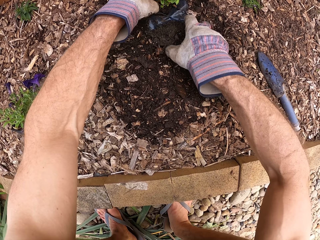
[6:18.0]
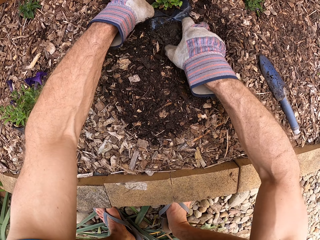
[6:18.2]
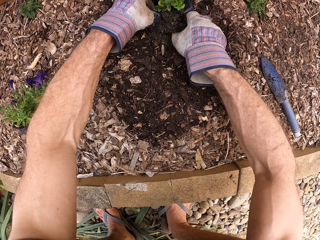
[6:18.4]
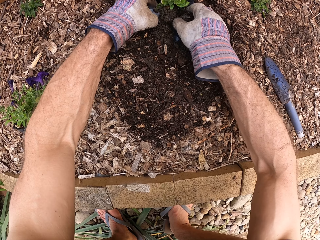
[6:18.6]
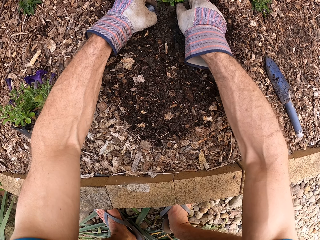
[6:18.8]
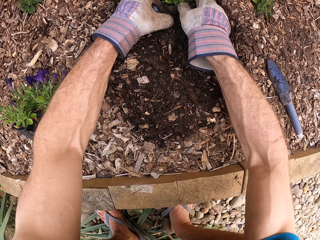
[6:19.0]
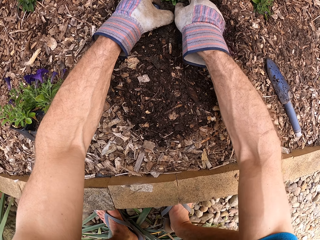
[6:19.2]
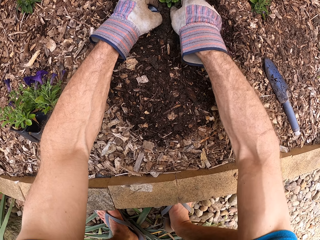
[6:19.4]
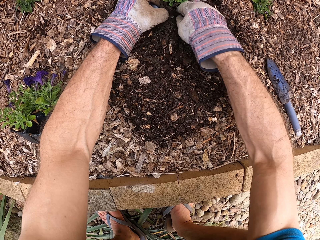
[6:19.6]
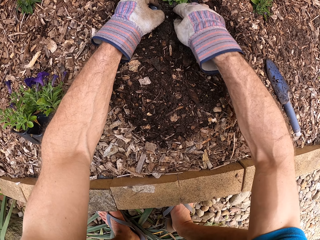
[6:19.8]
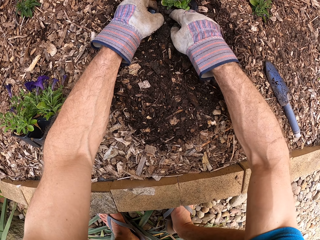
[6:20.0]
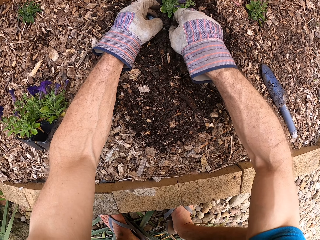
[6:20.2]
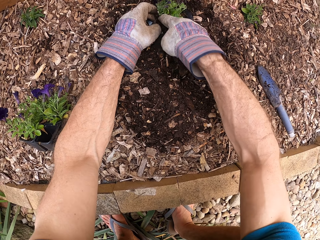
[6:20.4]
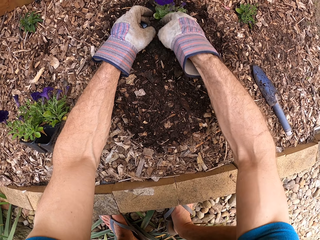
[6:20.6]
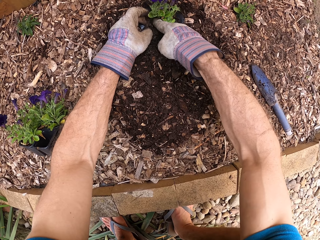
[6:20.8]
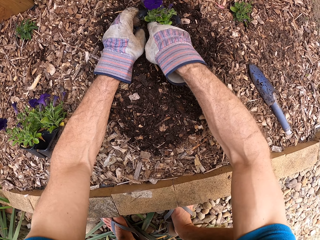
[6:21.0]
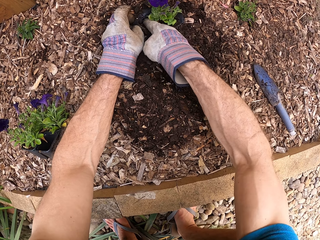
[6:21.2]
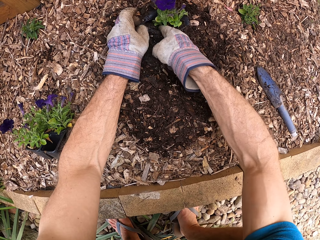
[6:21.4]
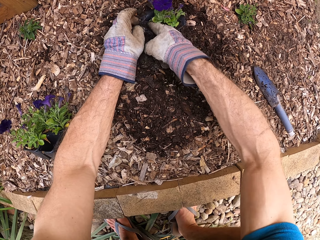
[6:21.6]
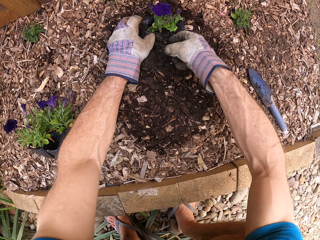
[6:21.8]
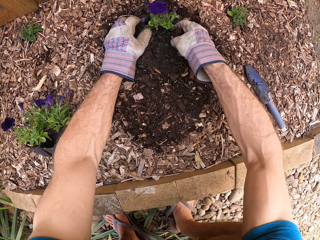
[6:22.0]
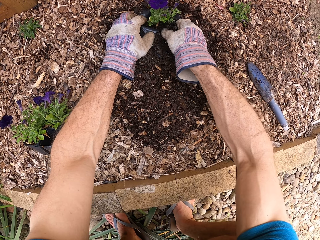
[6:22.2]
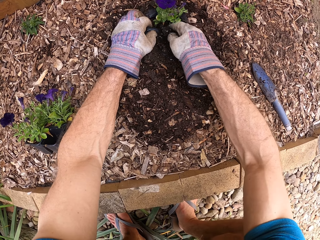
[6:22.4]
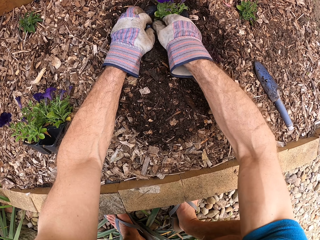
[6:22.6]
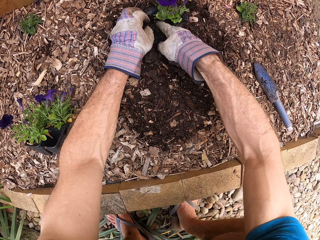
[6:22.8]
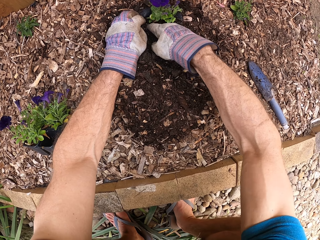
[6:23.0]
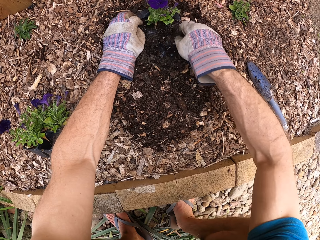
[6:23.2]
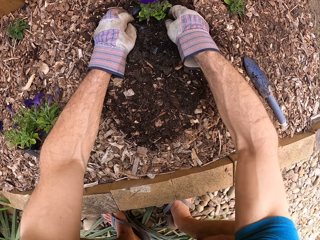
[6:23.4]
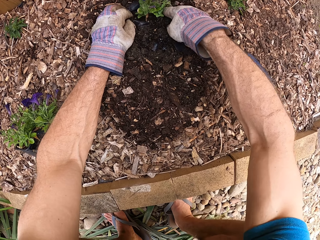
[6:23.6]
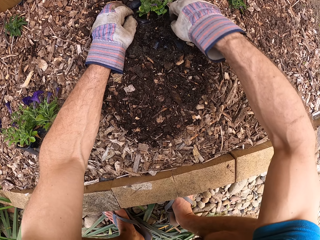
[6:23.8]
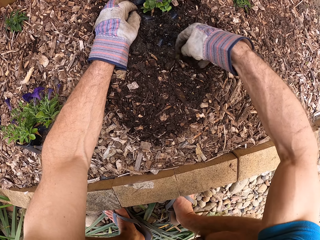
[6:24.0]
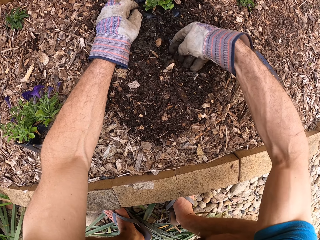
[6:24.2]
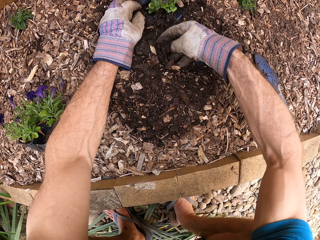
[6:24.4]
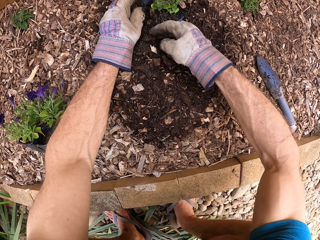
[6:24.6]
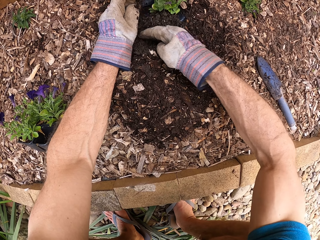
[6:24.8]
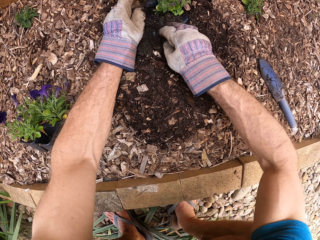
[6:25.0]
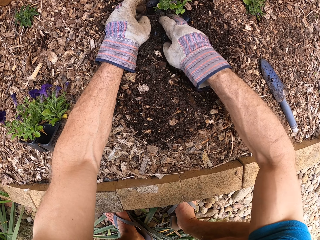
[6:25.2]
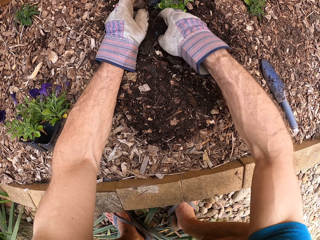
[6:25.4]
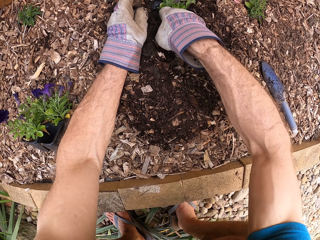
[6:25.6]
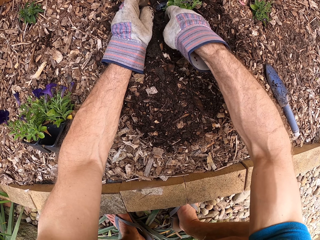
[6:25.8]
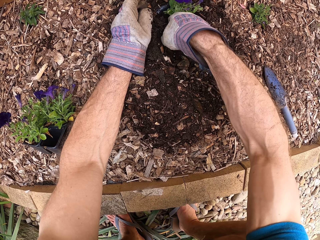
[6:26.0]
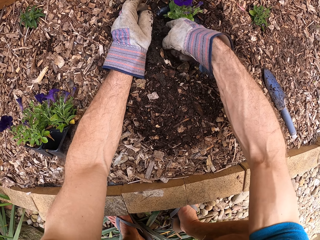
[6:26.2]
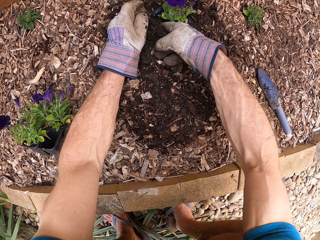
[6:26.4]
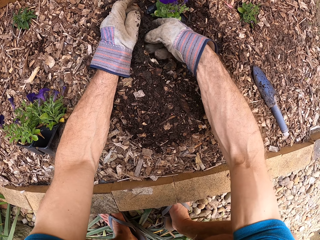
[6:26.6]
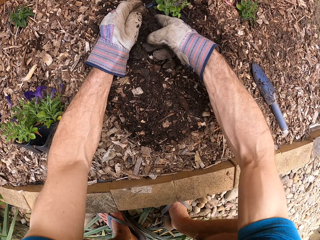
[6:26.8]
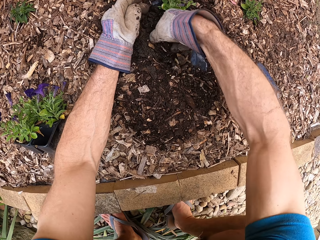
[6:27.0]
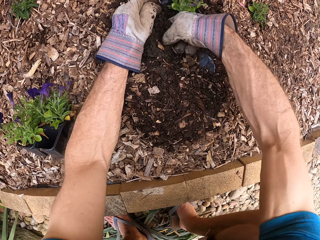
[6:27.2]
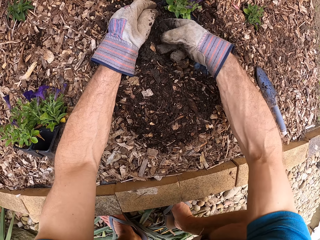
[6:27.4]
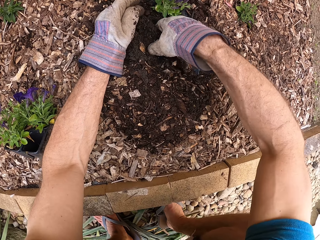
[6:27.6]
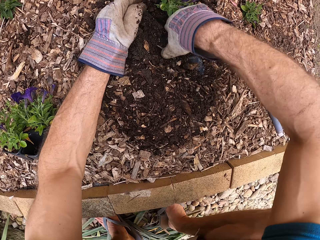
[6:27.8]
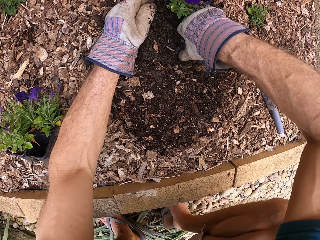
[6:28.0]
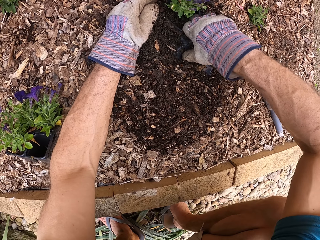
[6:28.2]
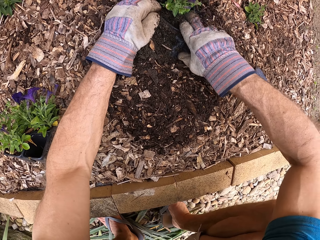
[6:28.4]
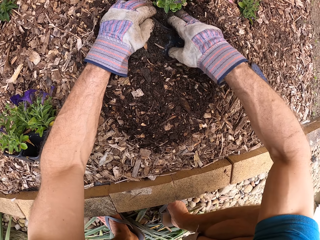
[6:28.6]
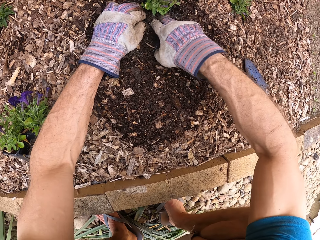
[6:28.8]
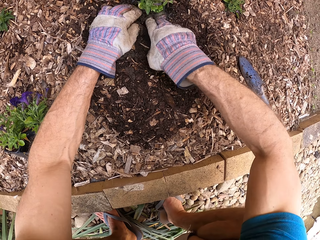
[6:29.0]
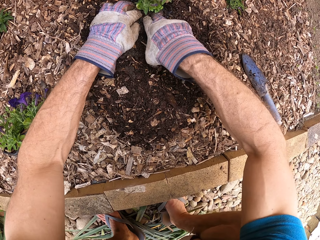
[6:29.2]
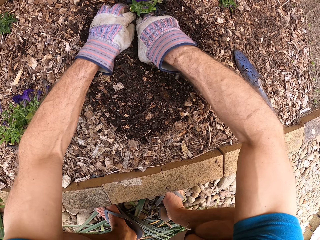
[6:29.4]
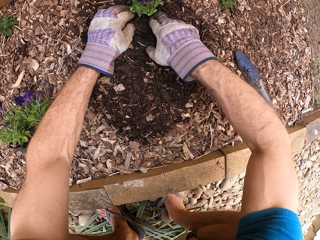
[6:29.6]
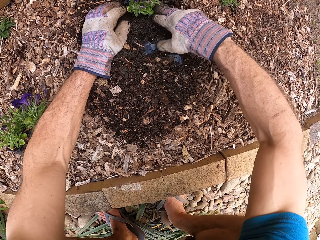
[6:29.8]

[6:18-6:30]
The camera wearer covers the seedling with soil.

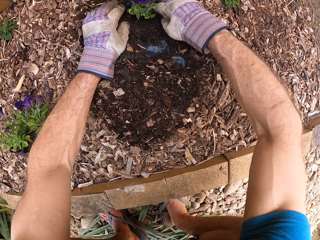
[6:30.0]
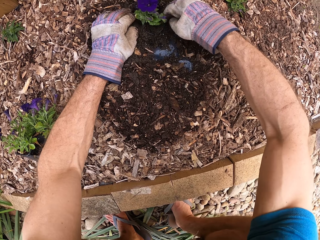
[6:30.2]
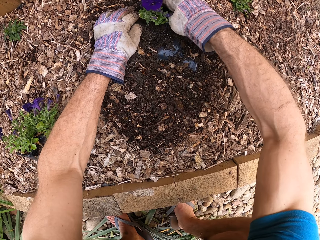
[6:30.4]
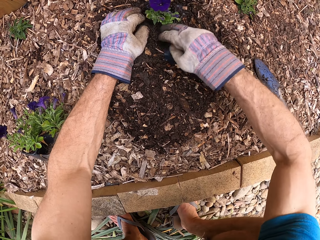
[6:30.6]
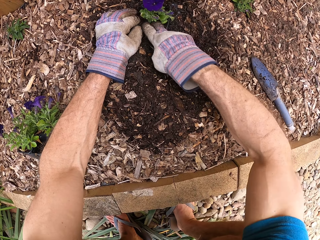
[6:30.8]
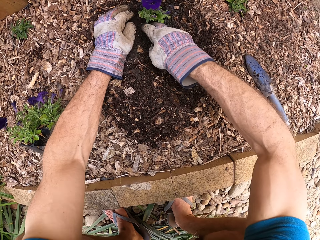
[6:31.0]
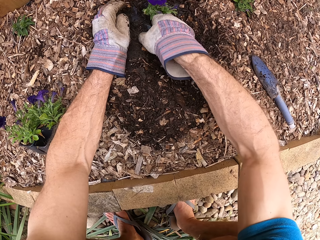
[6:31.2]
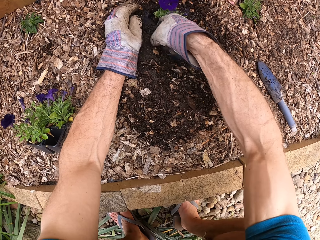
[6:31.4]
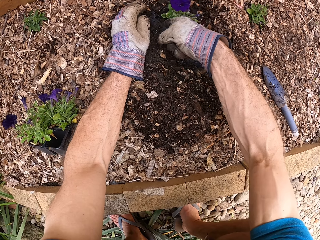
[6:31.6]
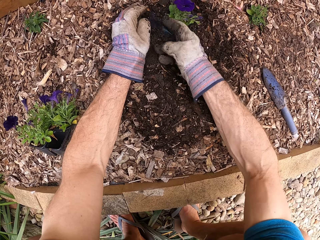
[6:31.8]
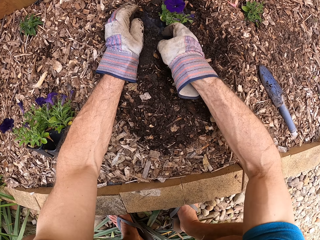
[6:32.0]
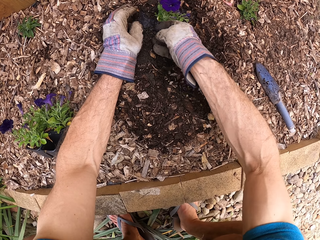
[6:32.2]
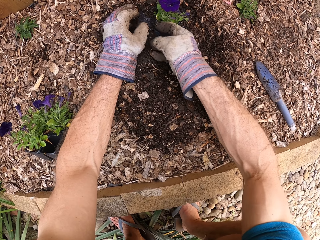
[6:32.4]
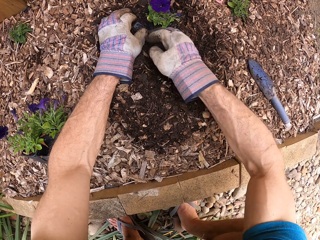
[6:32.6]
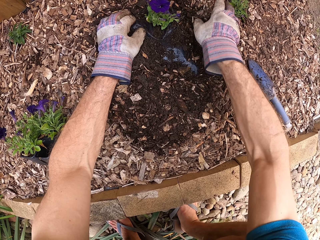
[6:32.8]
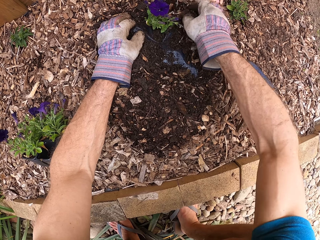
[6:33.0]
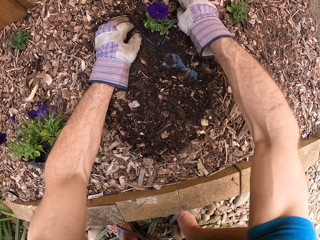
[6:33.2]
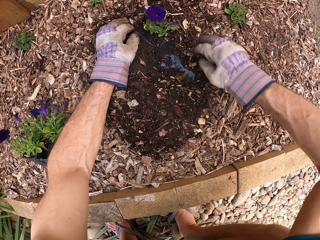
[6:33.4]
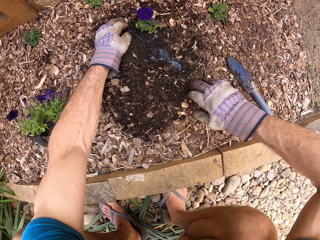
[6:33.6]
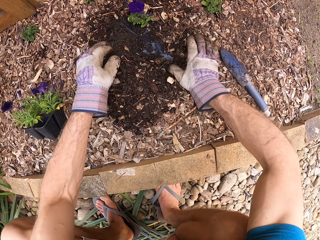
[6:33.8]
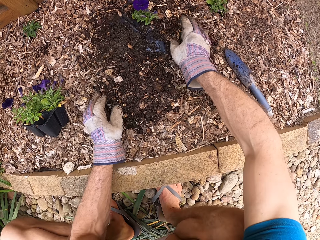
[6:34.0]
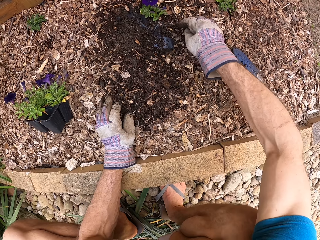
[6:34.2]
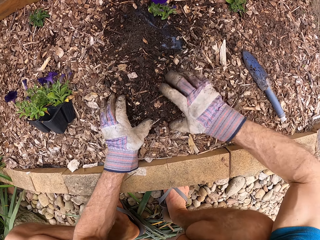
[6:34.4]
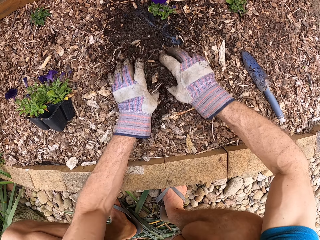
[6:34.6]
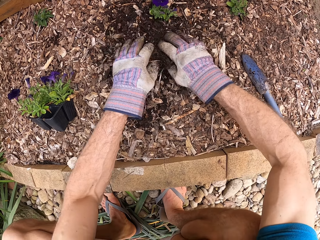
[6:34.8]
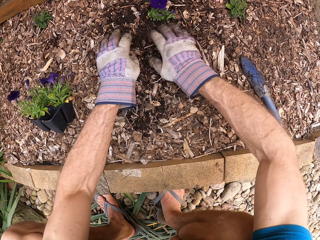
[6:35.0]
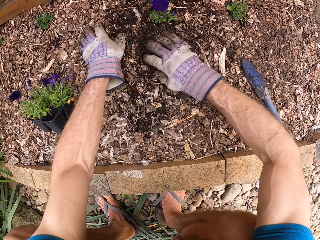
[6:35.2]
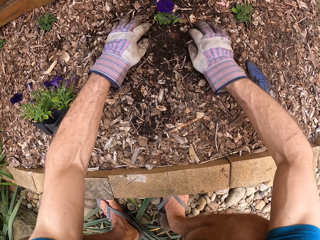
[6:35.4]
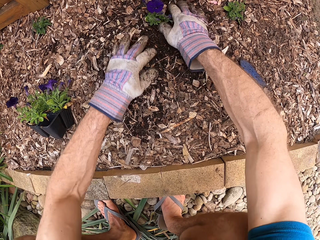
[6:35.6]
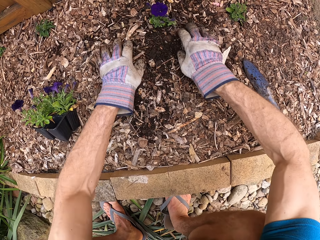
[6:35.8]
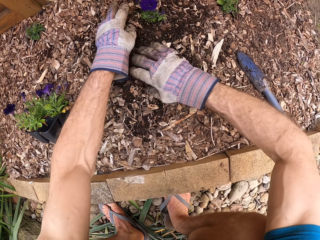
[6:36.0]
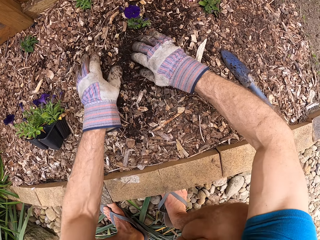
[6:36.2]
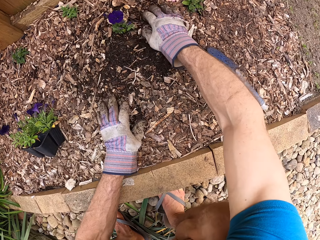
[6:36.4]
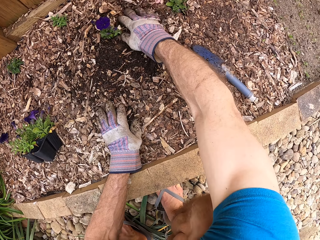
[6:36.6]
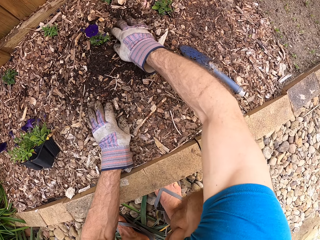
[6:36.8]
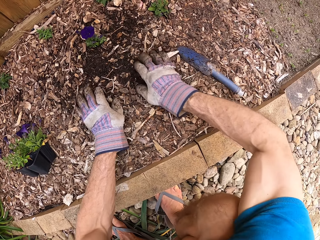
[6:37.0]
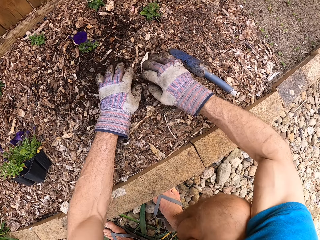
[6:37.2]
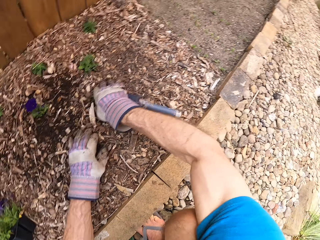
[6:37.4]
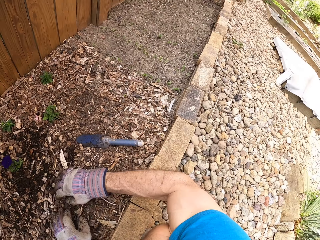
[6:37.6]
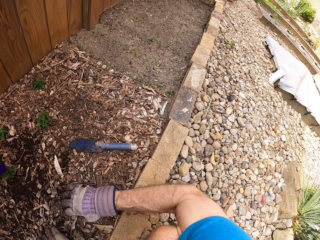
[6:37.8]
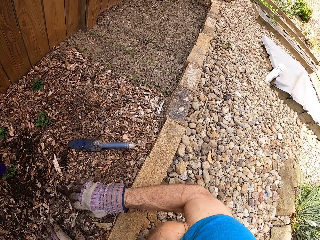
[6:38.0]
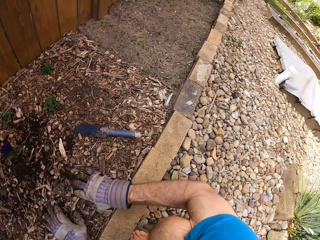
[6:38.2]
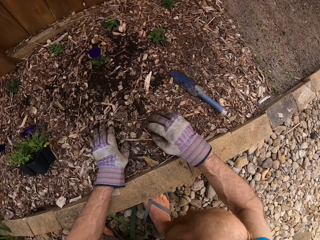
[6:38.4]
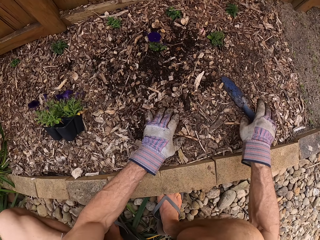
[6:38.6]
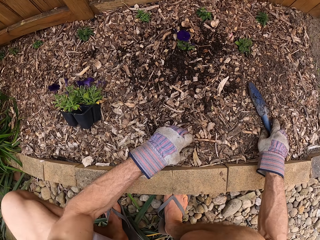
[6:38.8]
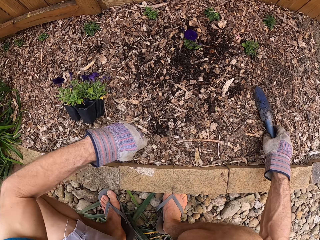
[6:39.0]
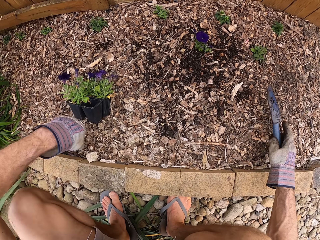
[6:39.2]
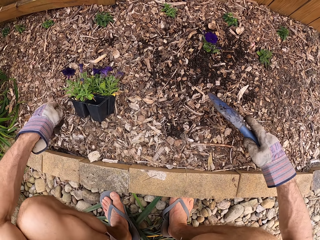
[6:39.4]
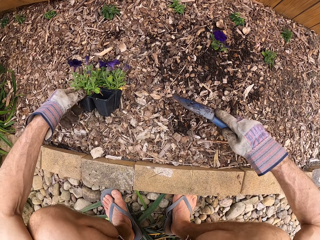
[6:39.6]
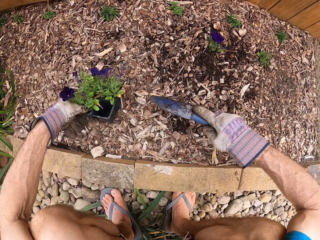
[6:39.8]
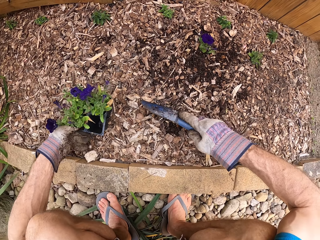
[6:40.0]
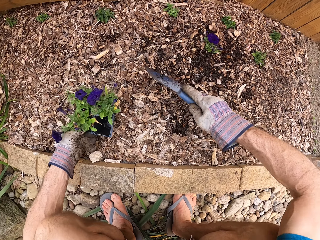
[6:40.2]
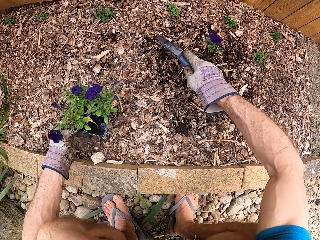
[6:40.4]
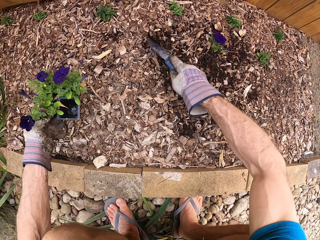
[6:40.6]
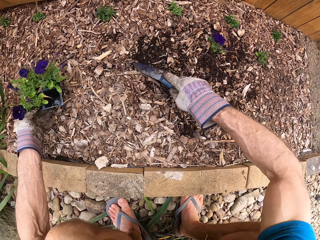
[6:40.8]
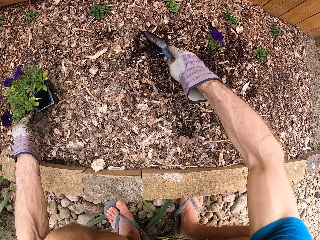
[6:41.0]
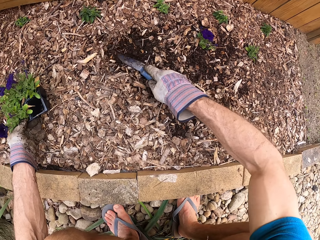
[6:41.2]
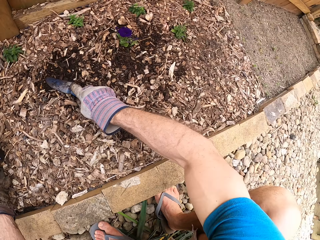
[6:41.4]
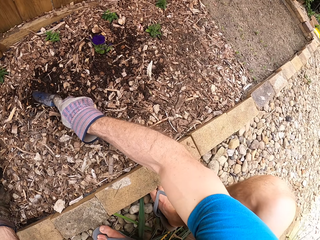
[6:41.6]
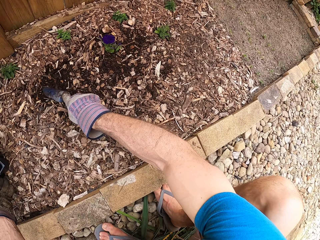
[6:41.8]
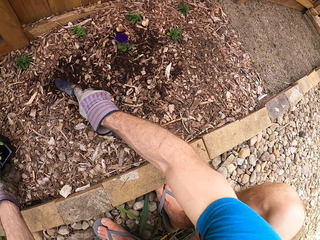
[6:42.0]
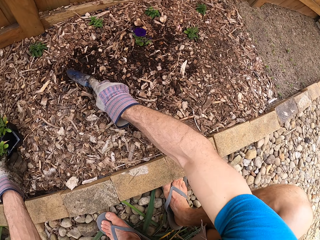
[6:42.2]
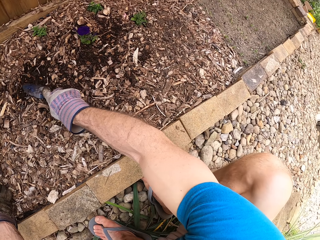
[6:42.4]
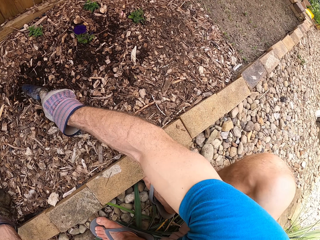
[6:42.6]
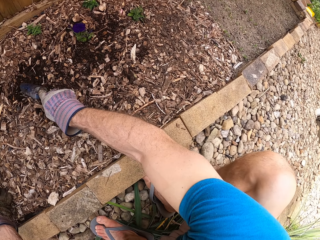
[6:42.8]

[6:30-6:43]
The camera wearer spreads mulch with hands. They hold sawdust with both hands. They cover the seedling with the sawdust. They turn. They hold the sawdust with both hands. They pick the garden trowel. They lift a seedling tray off the sawdust and put the seedling tray on the sawdust. They dig the sawdust with the trowel. They move the mulch with the garden trowel. They move the potted plants.
